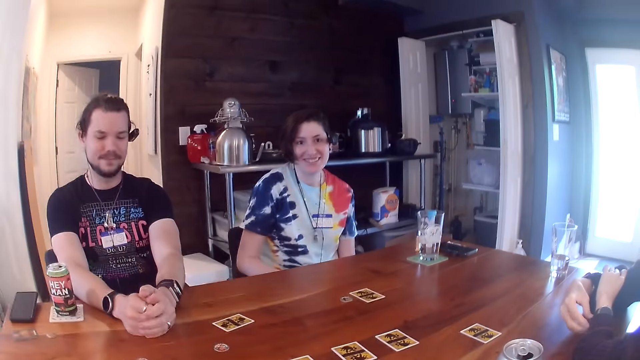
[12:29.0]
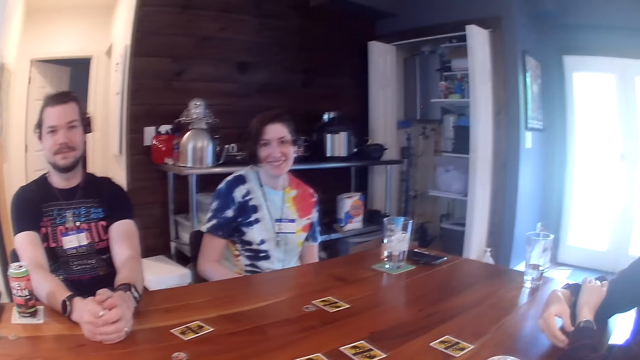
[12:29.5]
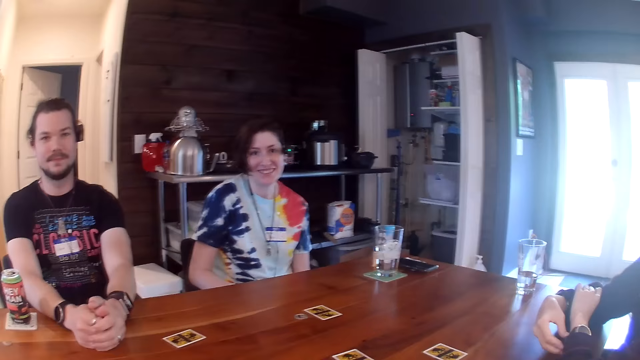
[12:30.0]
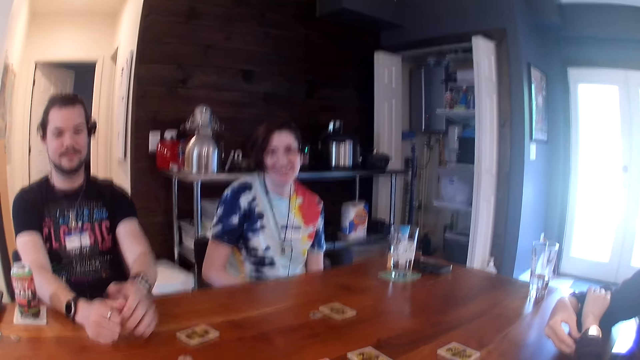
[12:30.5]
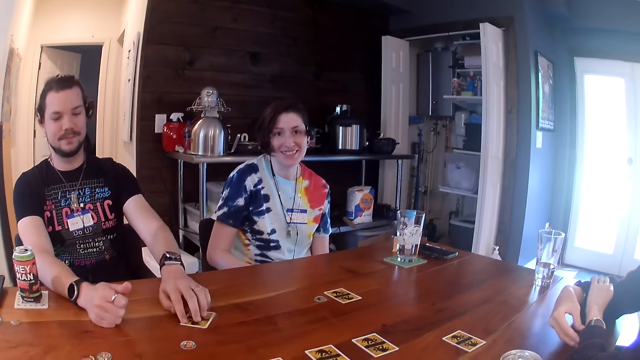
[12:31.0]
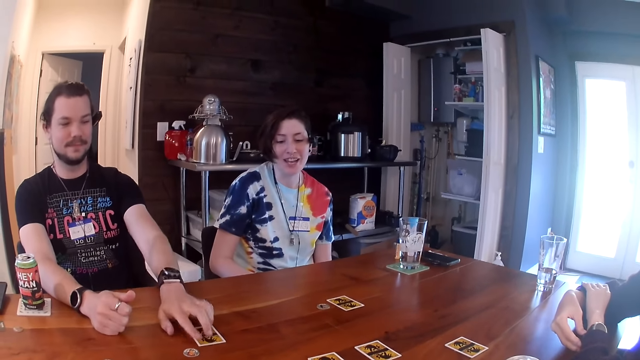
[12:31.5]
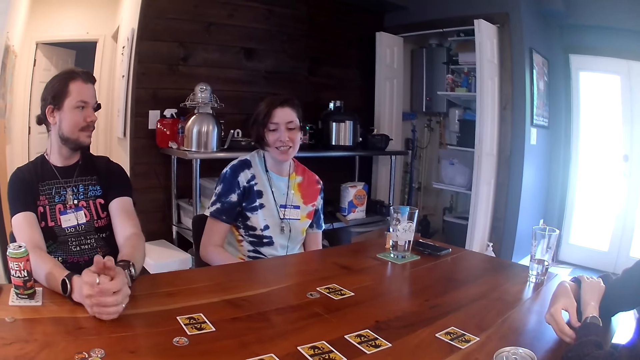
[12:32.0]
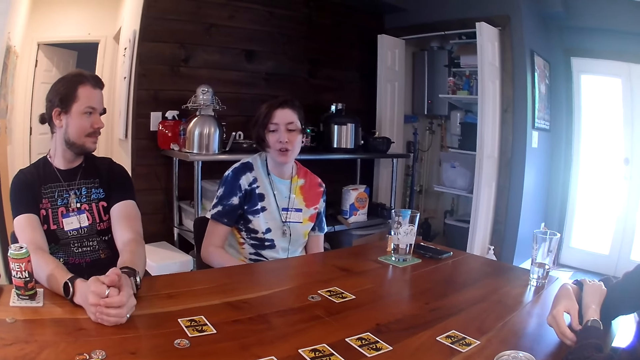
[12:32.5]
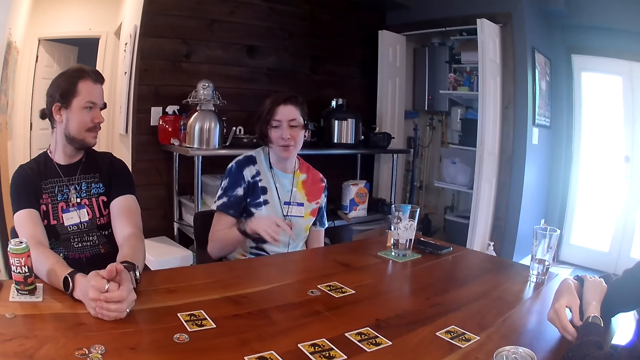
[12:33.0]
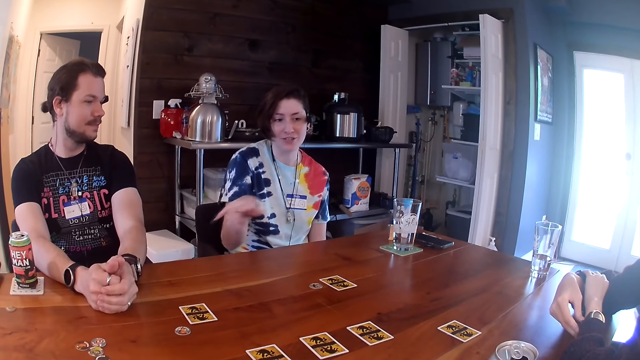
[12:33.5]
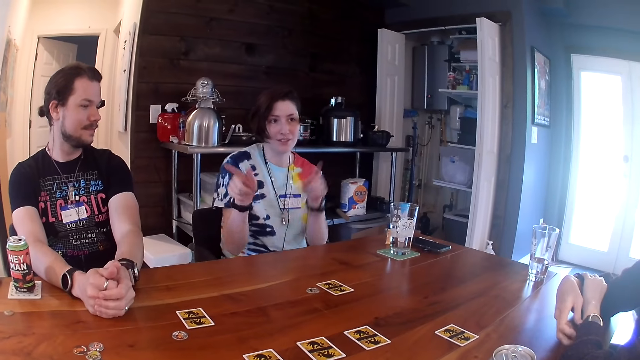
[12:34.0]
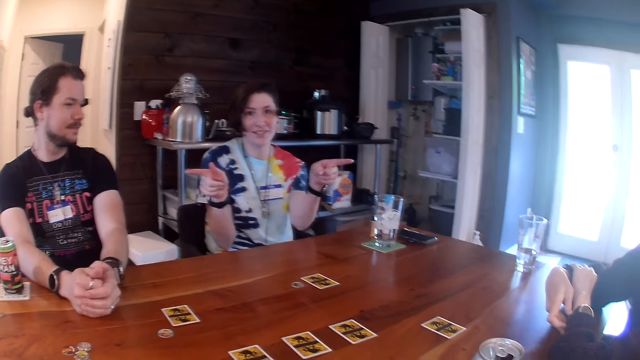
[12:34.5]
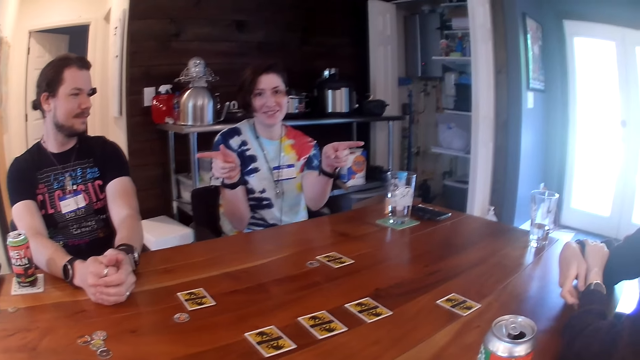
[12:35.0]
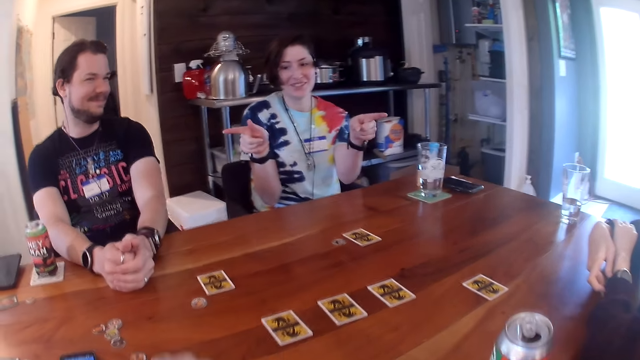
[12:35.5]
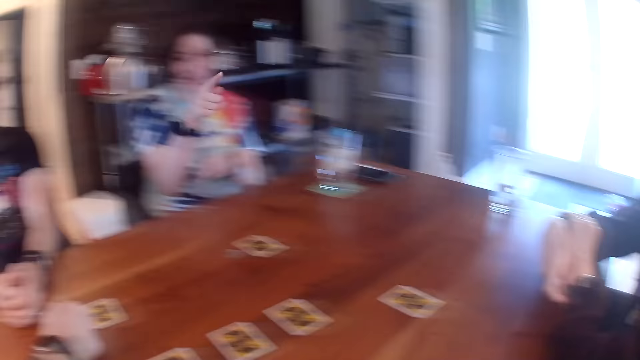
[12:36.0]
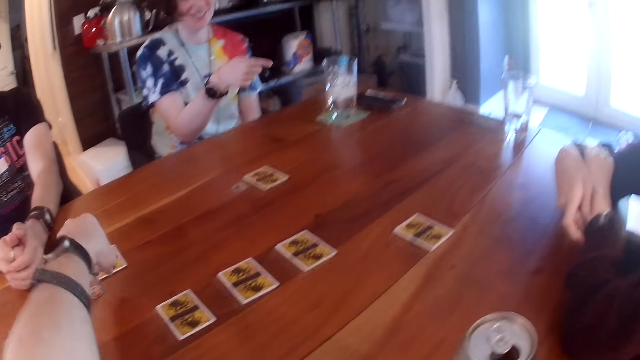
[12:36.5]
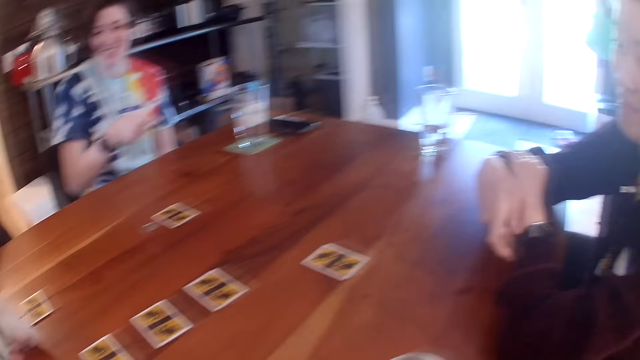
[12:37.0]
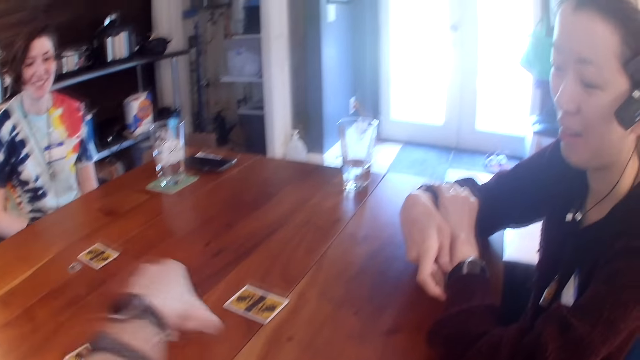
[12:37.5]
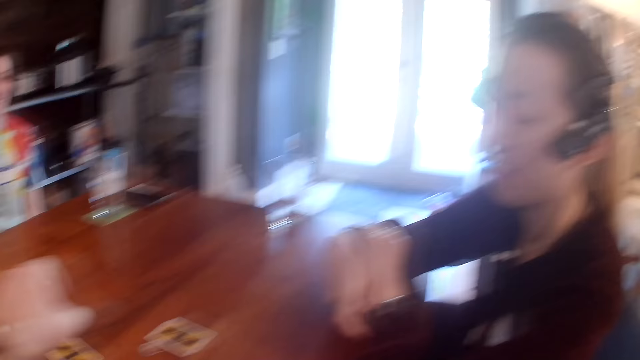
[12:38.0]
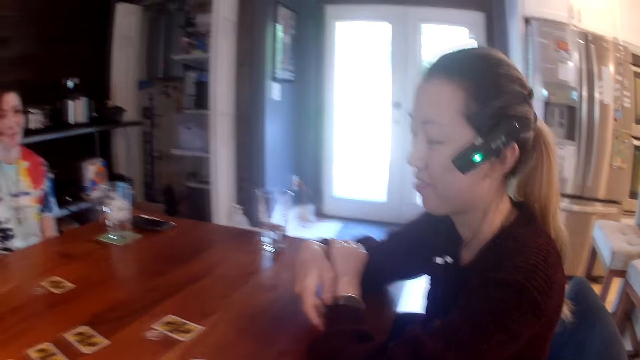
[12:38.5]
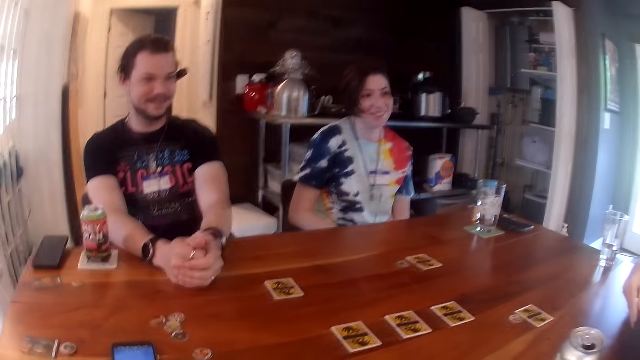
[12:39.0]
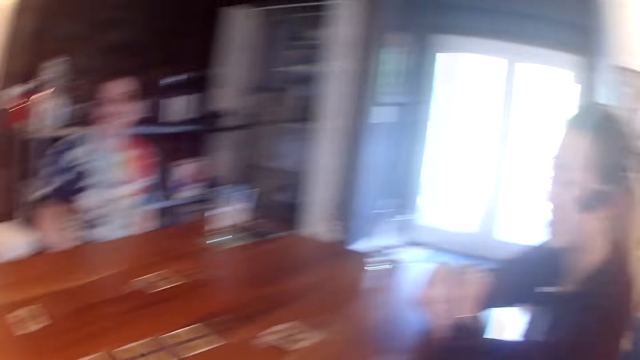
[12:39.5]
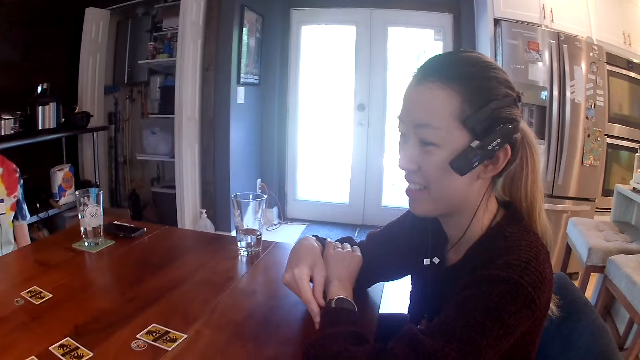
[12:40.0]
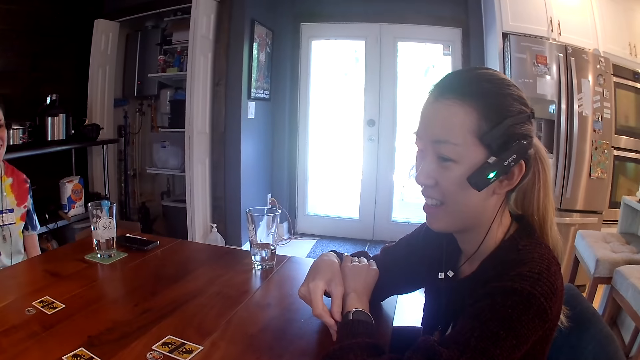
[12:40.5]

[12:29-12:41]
The man moves the card with his left hand. He places both hands on the table. The camera wearer holds the token with his left hand. He takes the token from the table with his left hand. He drops the token on the table.

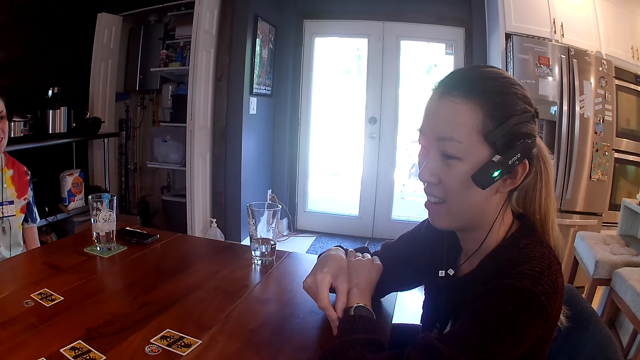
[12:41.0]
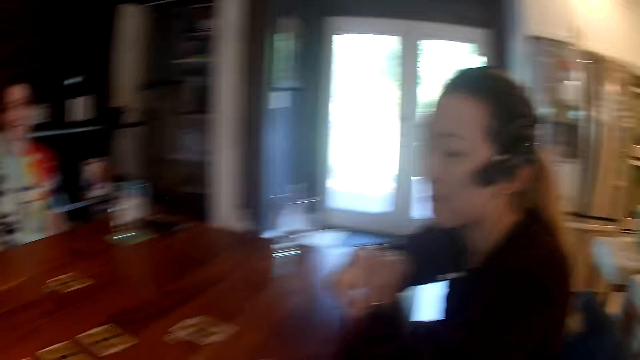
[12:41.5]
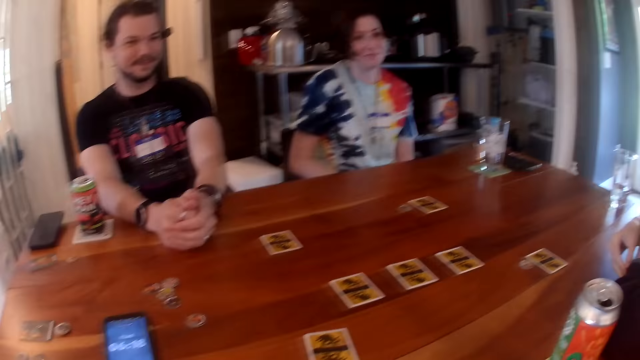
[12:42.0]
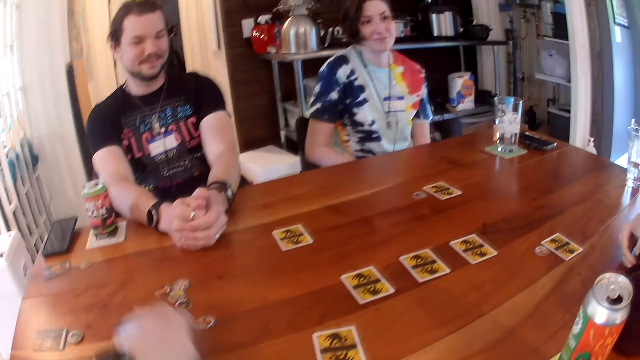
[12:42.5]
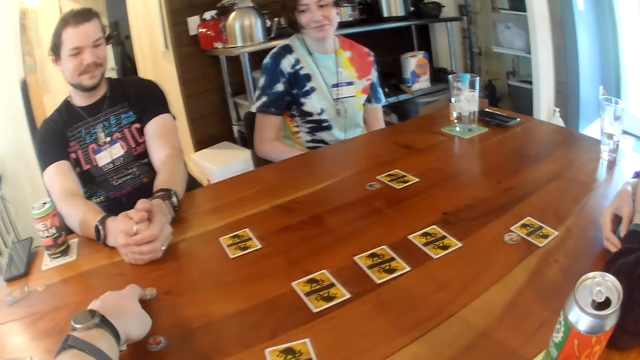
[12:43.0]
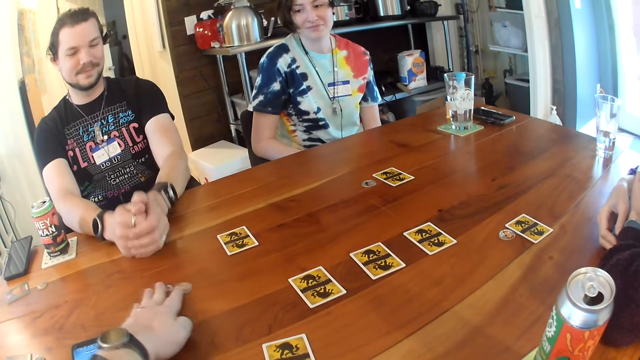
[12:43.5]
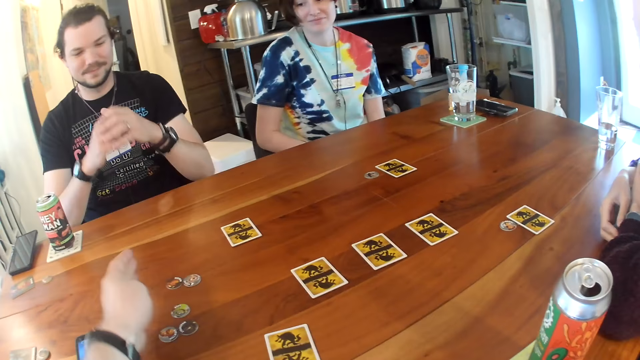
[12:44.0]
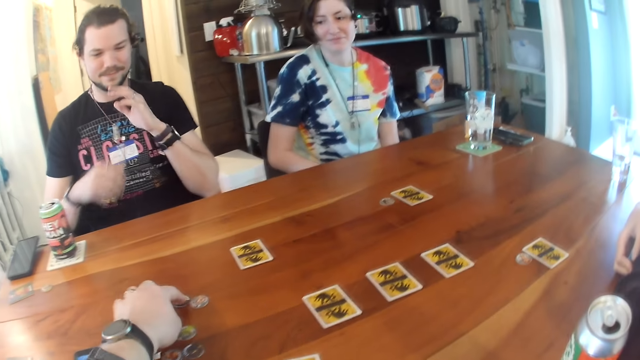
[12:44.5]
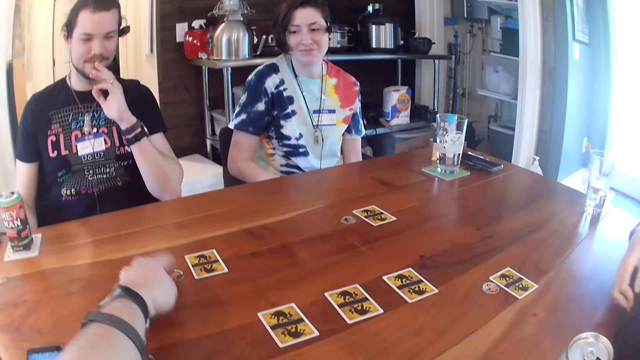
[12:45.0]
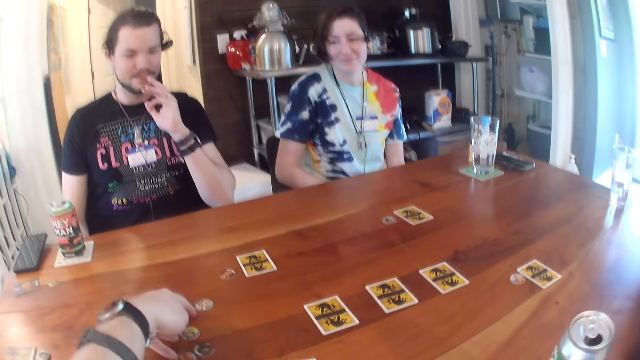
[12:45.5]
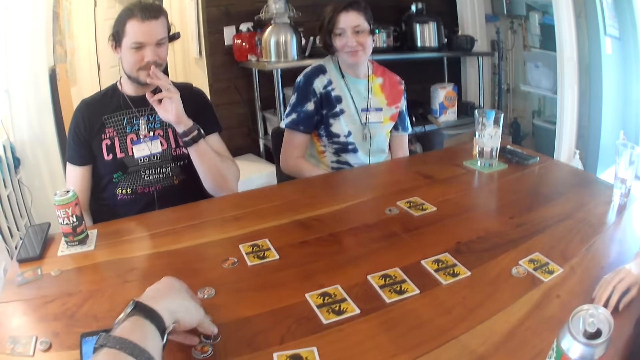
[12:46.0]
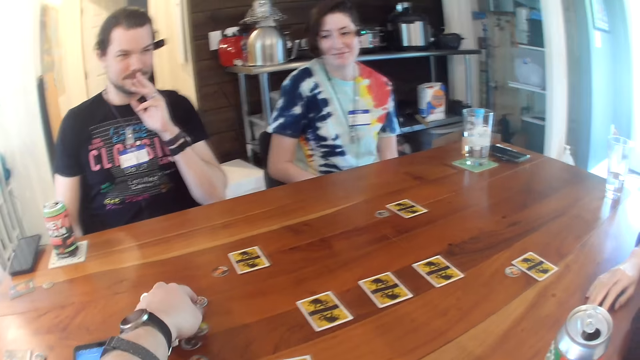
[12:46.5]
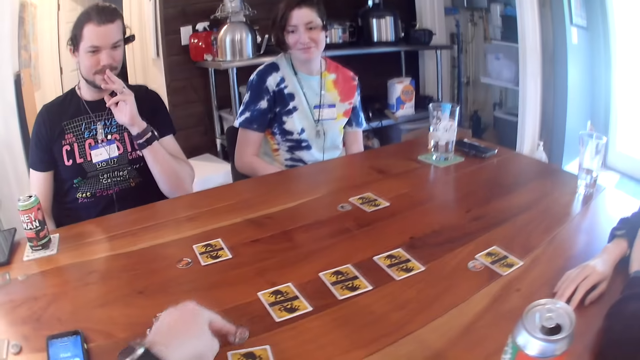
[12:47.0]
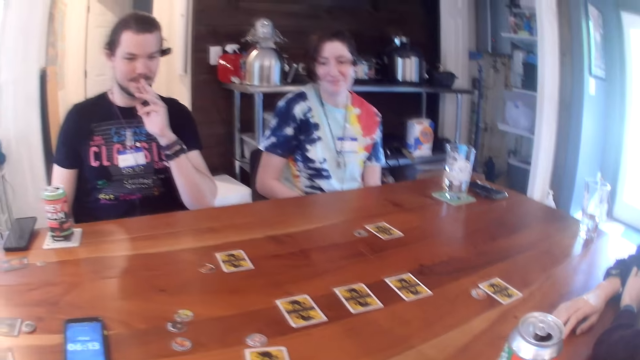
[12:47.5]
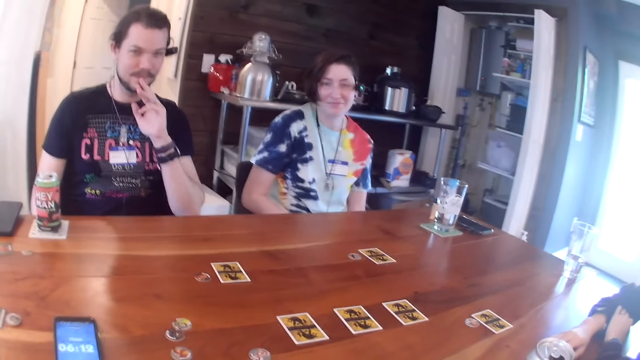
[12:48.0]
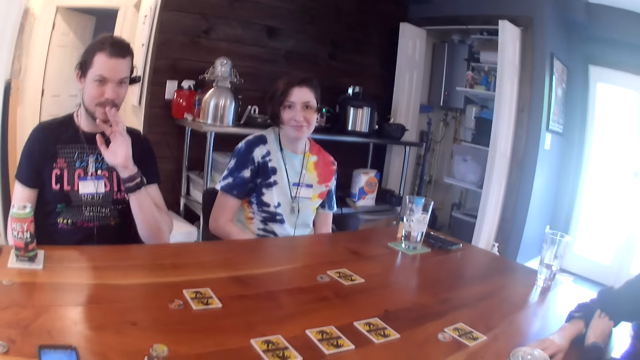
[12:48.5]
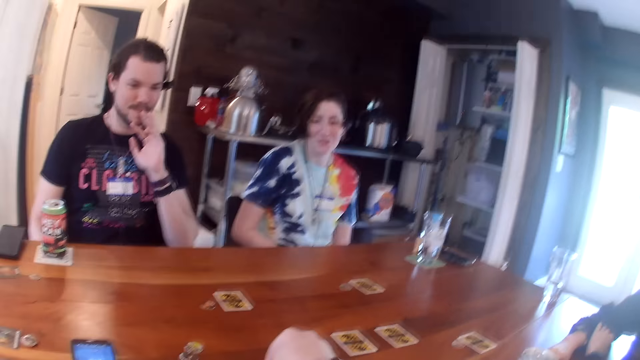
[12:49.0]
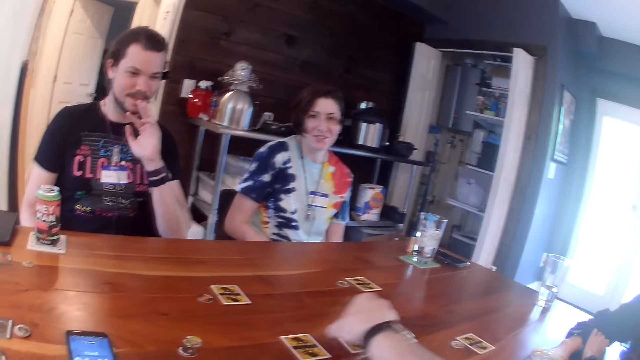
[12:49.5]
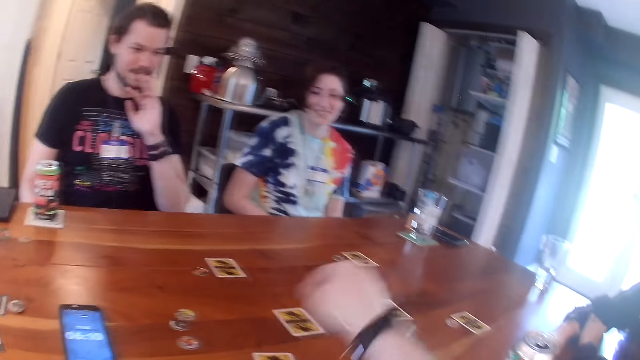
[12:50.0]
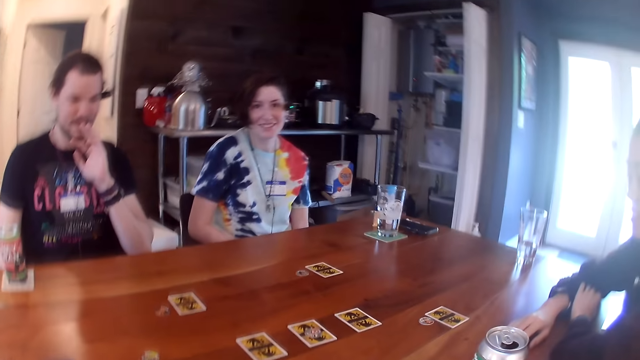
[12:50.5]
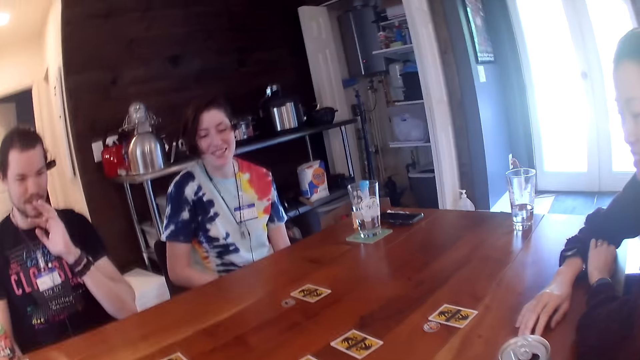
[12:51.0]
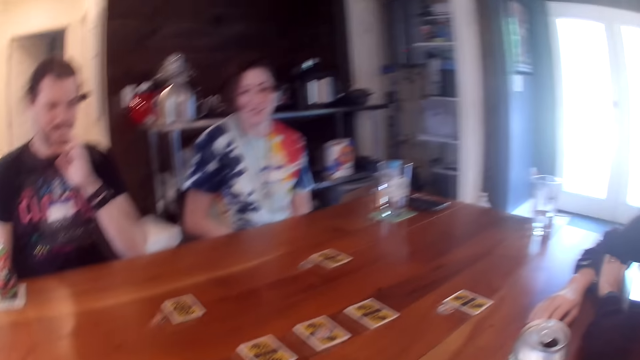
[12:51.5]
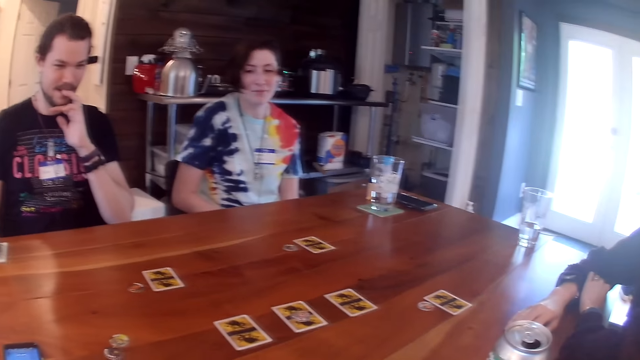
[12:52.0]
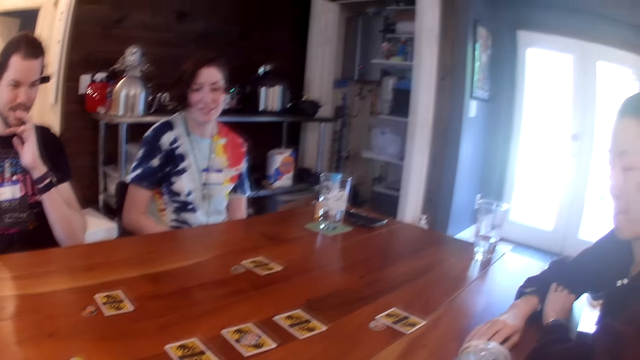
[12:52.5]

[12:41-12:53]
The camera wearer moves the token on the table with his left hand. He moves the token with his left hand. The man touches his face with his left hand. The camera wearer moves the tokens on the table with his left hand. He moves the token with his left hand. He takes the token from the table with his right hand. He drops the token on the card.
